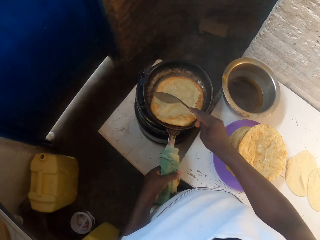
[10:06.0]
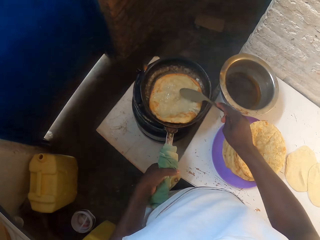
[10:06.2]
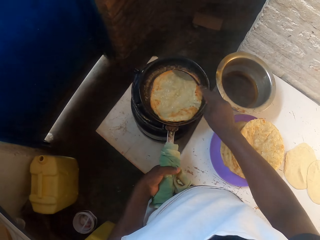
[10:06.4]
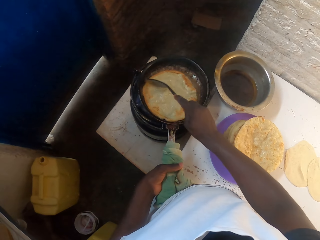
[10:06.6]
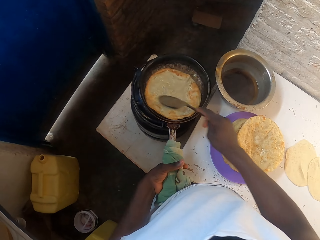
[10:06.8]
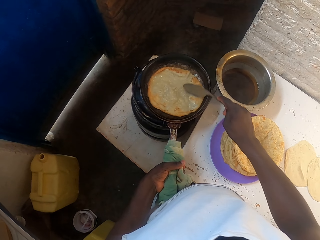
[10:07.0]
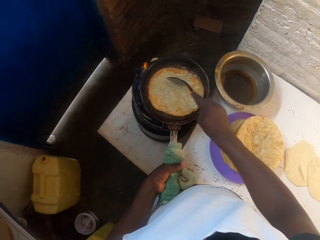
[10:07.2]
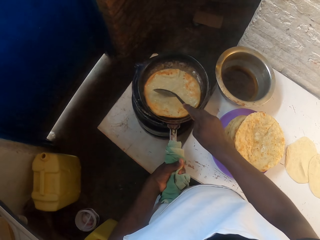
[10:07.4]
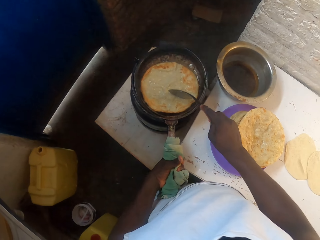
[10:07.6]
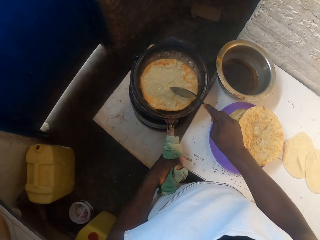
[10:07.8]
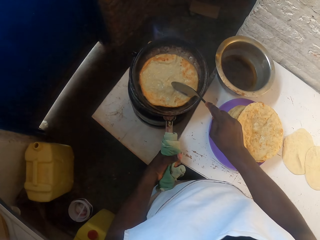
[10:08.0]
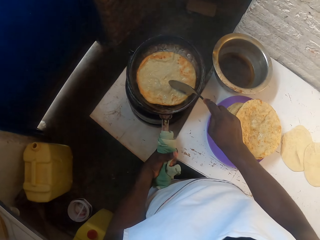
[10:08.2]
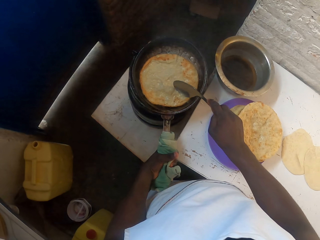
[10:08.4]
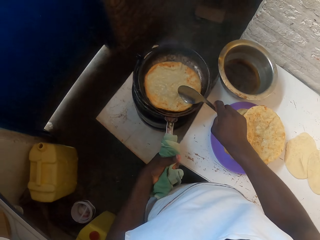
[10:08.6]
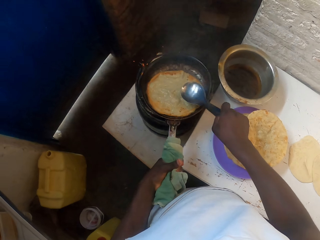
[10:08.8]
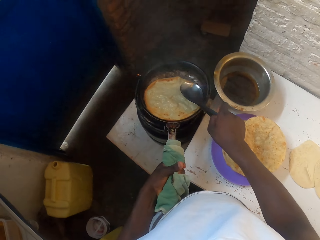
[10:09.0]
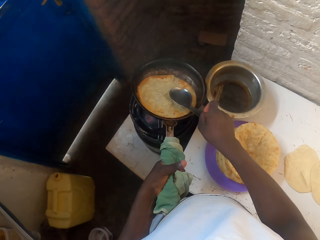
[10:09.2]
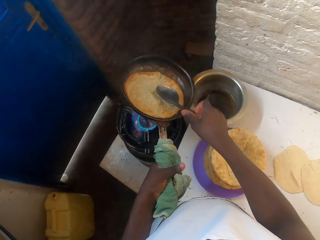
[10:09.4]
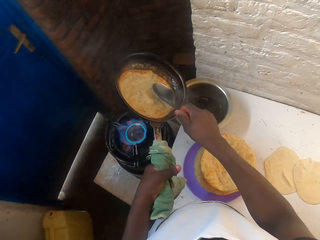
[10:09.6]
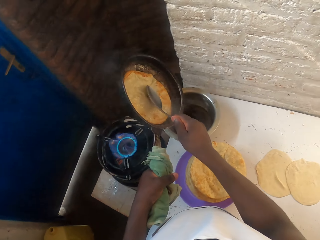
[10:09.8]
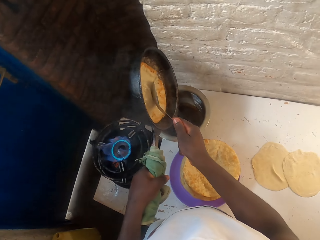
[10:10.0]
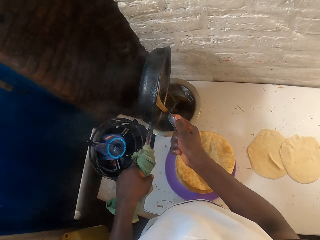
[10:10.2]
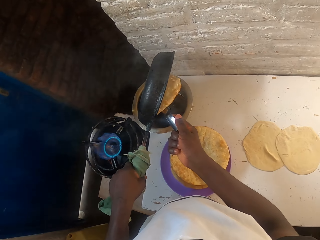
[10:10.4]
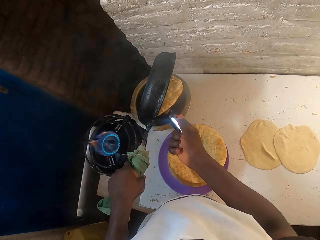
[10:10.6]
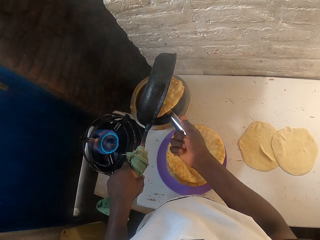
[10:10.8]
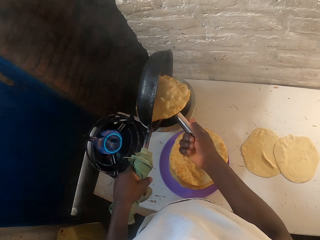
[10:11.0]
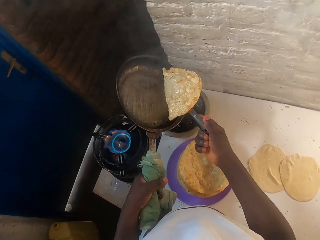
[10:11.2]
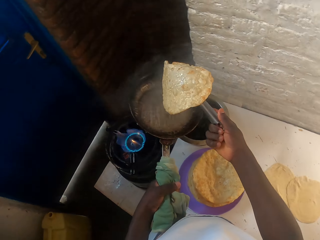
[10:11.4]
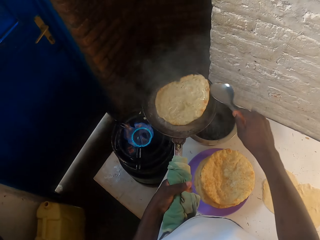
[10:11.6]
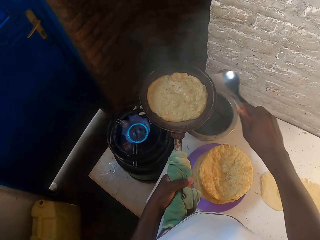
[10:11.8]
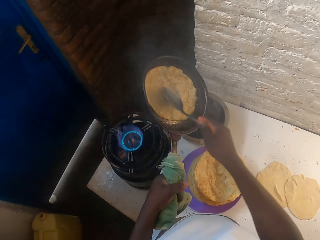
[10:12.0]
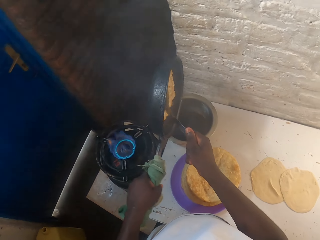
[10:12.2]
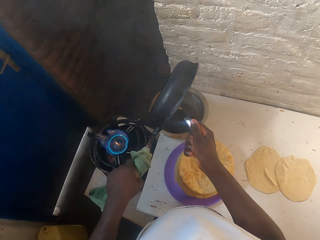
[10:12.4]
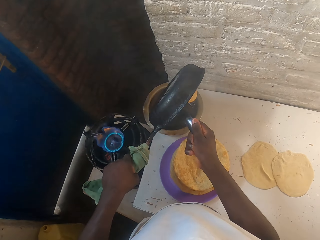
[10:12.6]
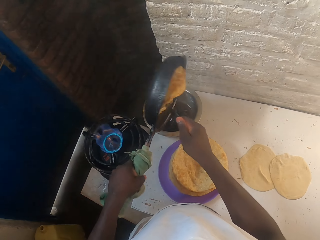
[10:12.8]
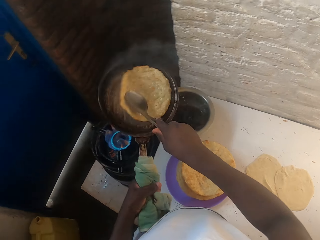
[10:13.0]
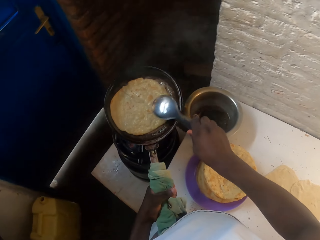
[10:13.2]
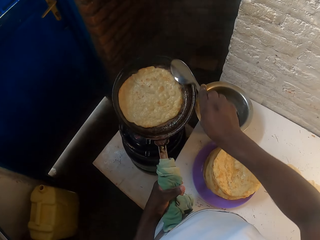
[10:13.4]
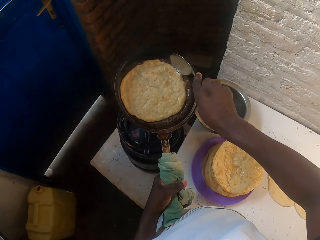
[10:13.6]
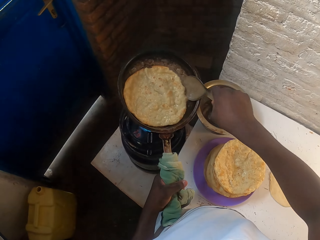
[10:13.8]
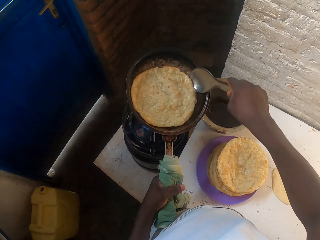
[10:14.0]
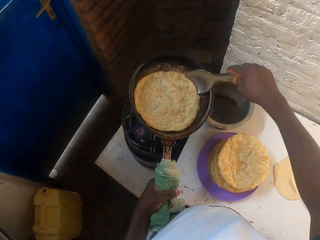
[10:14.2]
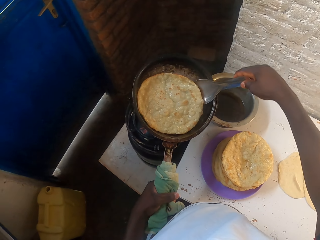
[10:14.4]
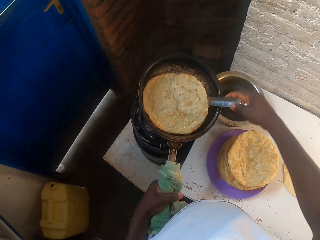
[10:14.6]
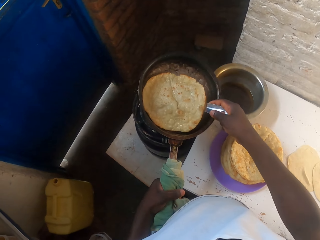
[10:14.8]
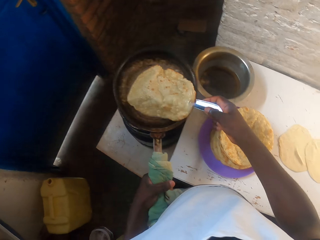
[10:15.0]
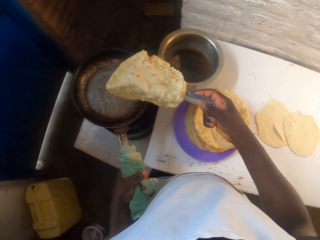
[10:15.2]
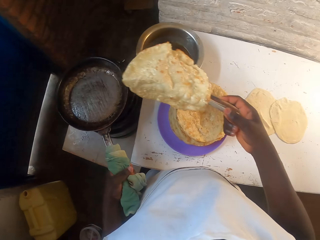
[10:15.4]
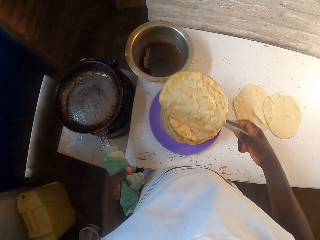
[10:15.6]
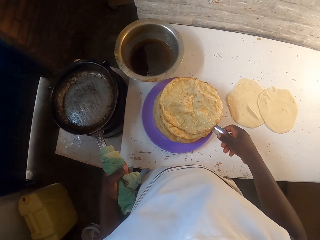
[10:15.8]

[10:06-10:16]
The camera wearer pours the oil in the cooking pot.

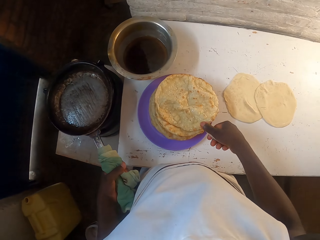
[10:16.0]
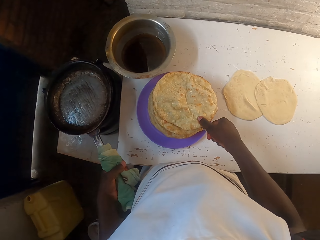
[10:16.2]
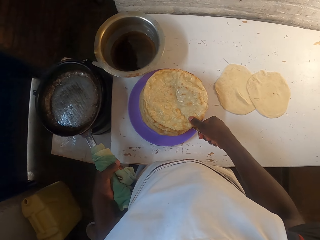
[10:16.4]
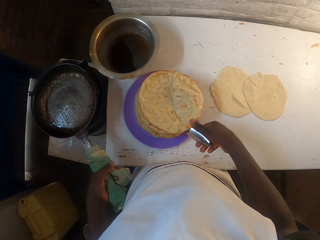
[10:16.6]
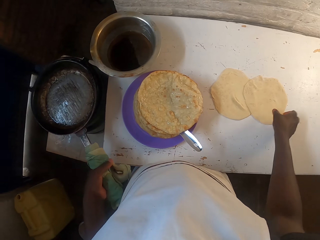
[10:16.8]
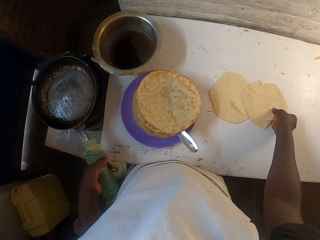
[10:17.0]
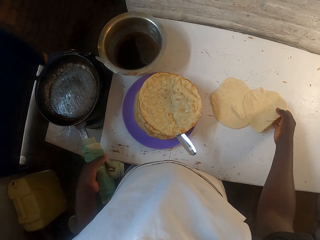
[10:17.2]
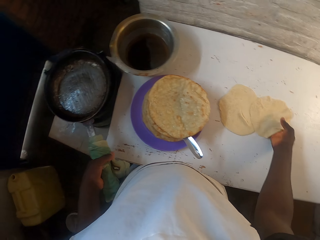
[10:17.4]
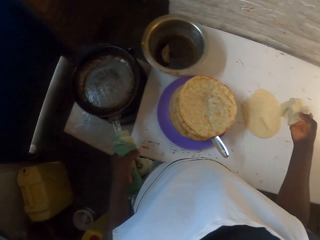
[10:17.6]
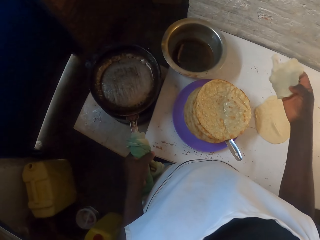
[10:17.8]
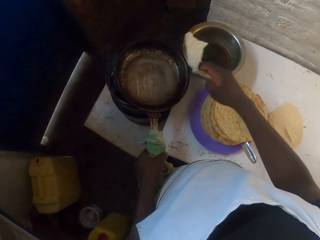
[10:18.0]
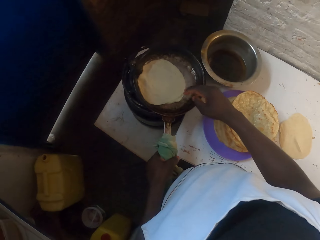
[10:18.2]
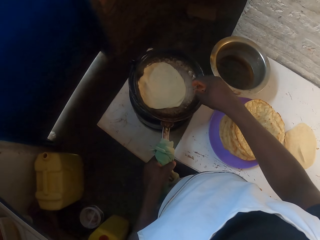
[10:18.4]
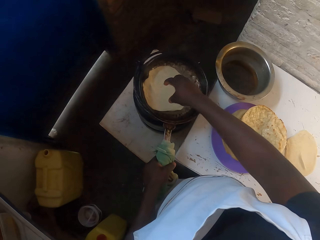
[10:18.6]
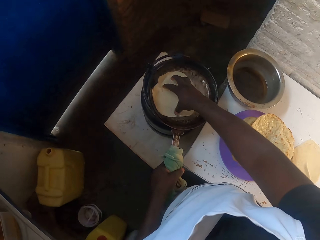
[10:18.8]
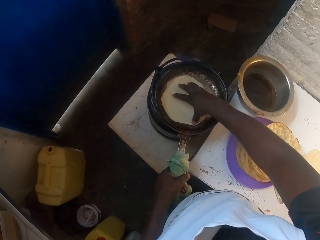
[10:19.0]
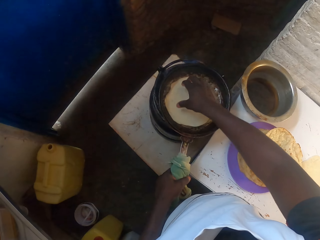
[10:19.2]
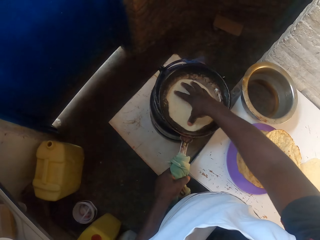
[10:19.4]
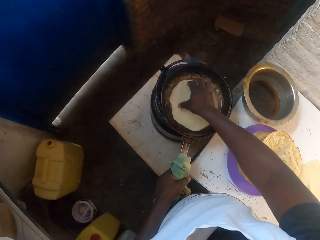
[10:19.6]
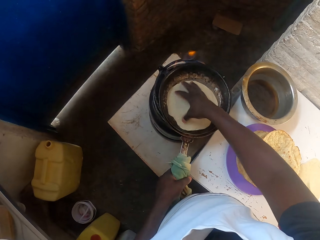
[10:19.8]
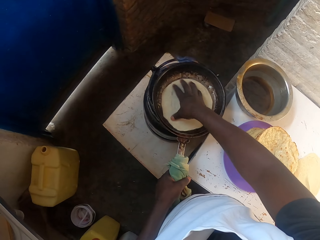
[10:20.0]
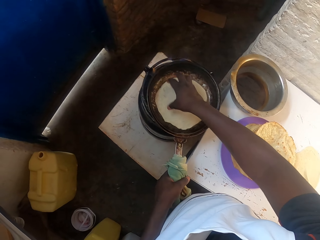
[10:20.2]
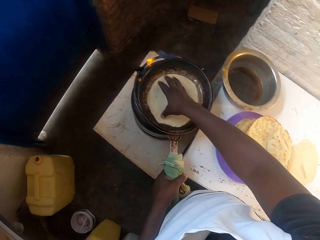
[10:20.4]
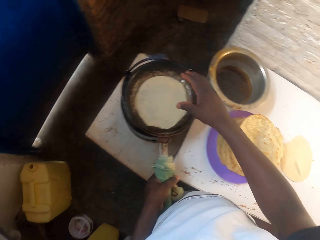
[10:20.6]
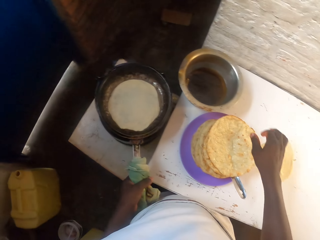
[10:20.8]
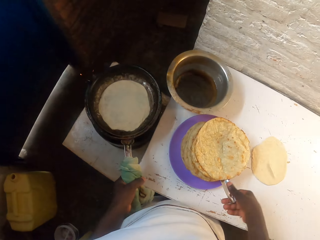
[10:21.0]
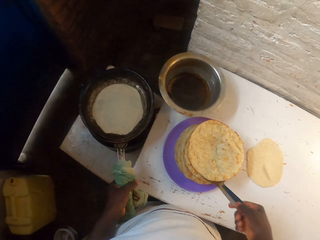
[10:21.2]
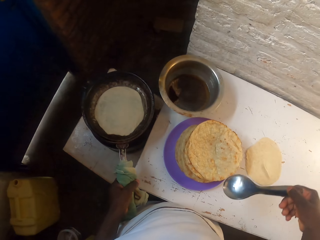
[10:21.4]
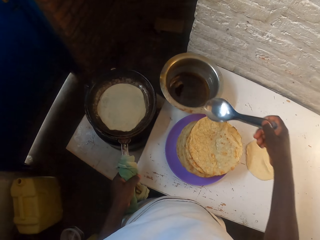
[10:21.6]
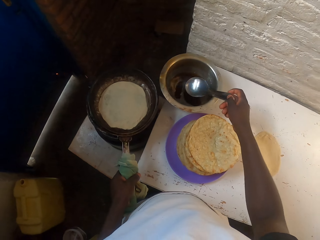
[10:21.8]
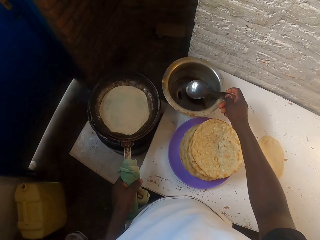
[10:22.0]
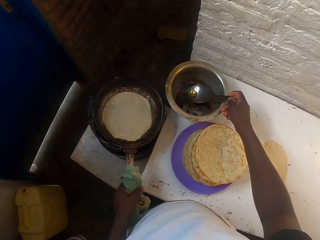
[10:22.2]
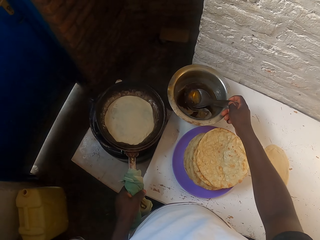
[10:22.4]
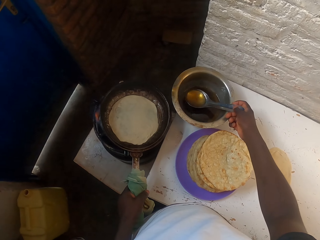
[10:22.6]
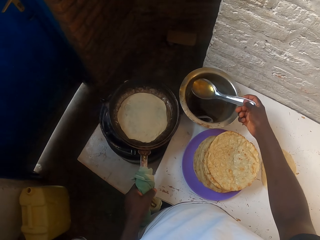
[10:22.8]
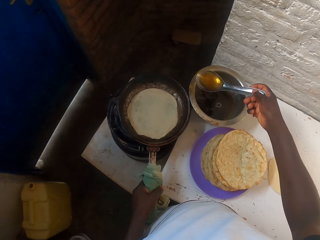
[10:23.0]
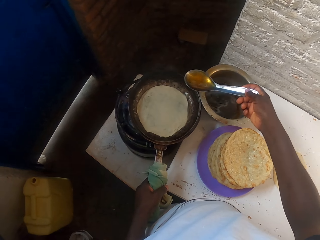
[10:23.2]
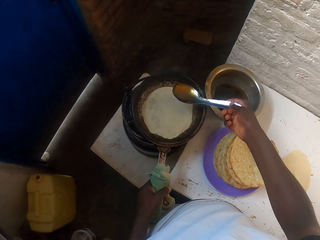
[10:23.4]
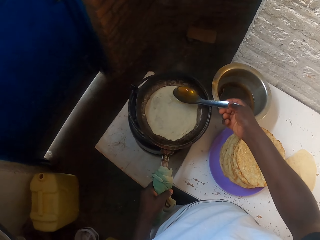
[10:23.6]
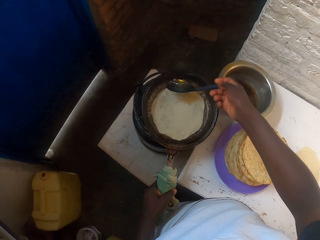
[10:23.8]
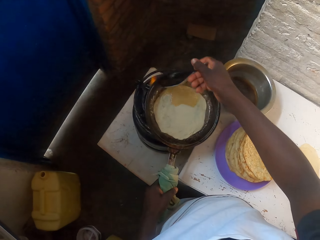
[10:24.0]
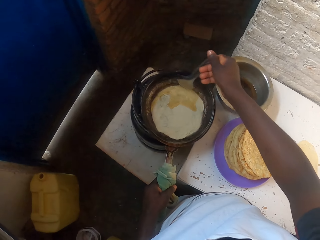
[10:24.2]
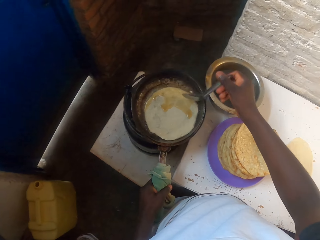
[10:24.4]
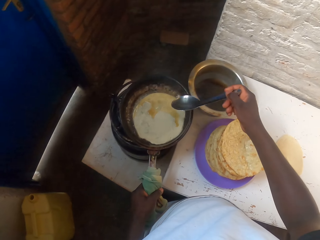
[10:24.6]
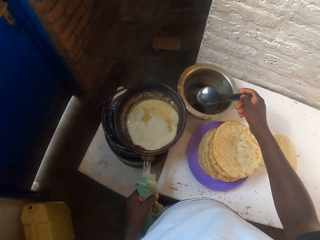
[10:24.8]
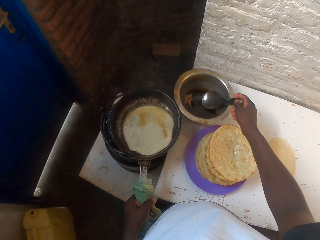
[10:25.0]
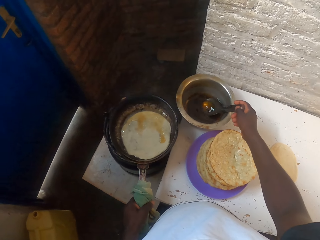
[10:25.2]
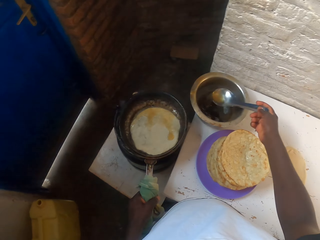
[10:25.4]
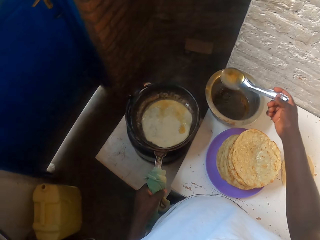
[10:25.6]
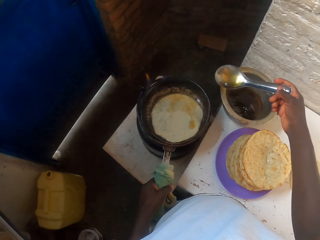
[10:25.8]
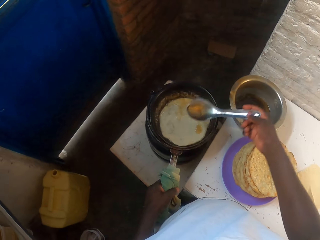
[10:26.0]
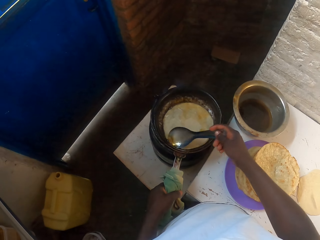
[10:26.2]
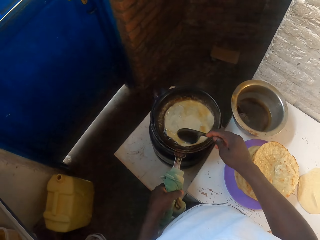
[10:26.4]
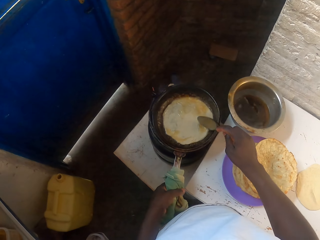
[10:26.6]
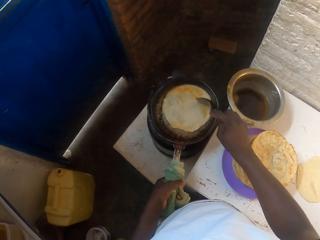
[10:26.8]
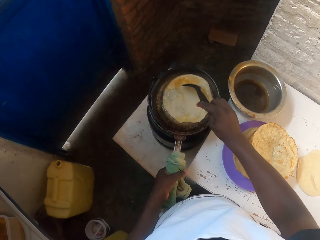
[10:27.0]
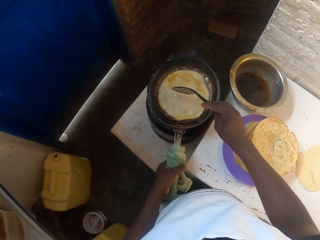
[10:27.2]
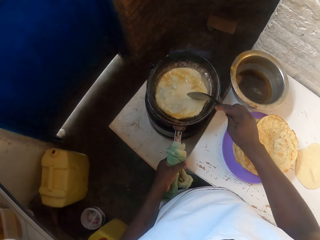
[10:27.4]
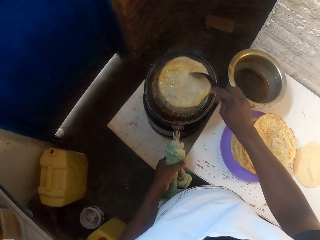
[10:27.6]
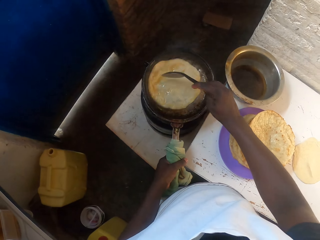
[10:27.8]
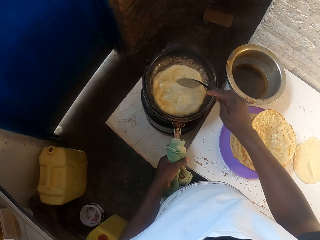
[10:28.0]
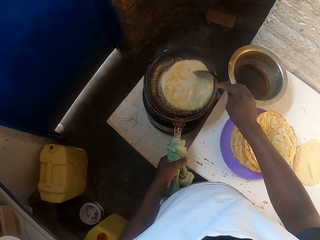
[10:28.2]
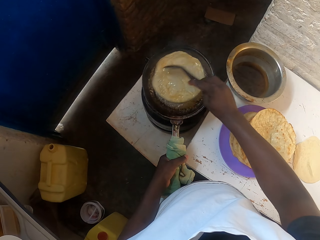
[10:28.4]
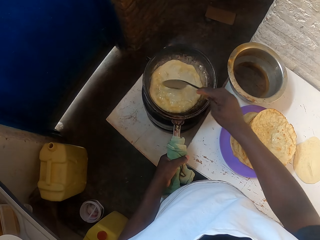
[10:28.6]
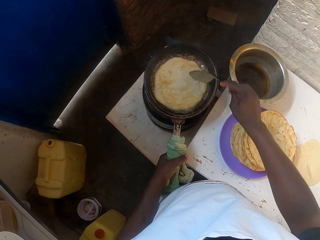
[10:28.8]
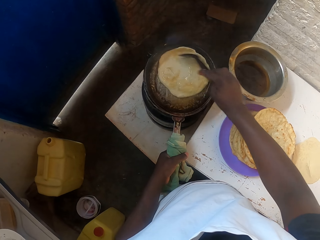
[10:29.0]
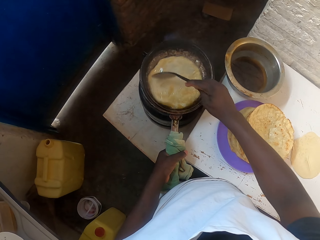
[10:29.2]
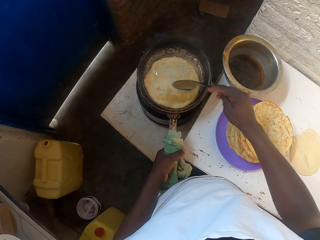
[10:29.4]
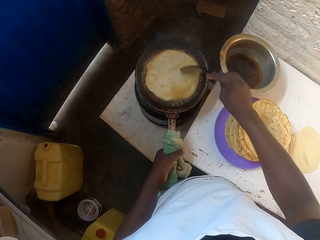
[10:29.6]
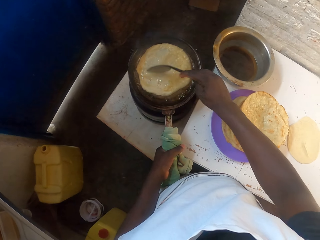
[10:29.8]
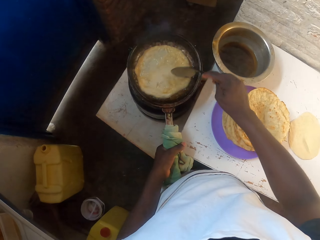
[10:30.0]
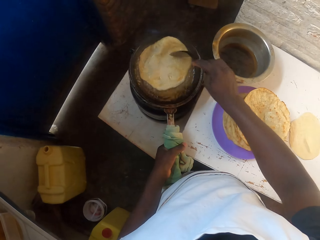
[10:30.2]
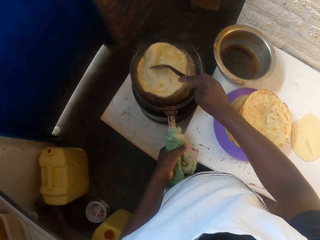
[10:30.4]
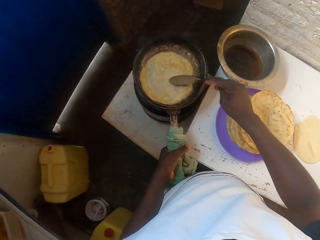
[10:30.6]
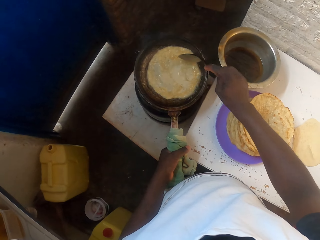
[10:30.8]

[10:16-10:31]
The camera wearer places the chapati or flat bread in the plate. They pick the dough from the table, place the dough in the pan, hold a chapati, and cook the dough. They pick the cooking spoon from the flat bread, scoop the oil from the cooking pot, and pour the oil in the pan. They scoop the oil from the cooking pot, pour the oil in the pan, and cook the chapati.
